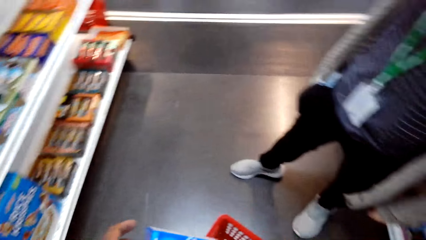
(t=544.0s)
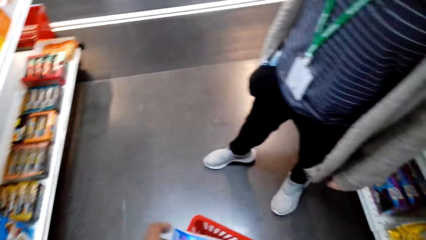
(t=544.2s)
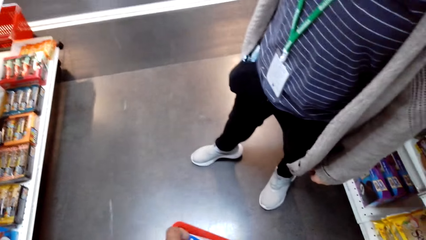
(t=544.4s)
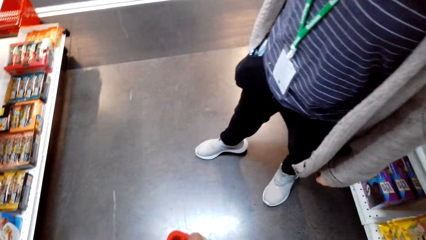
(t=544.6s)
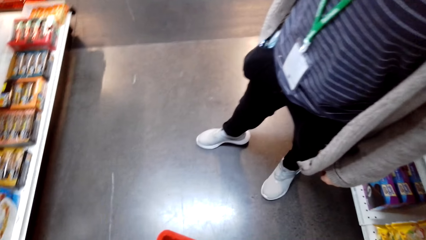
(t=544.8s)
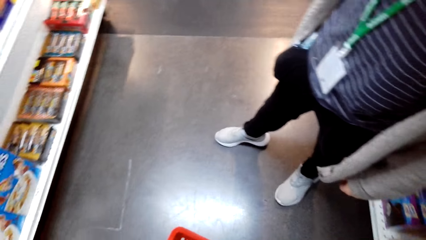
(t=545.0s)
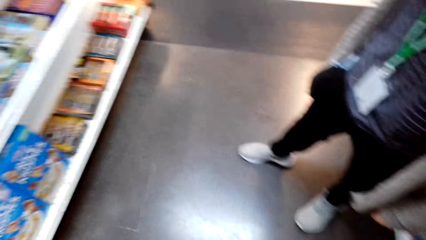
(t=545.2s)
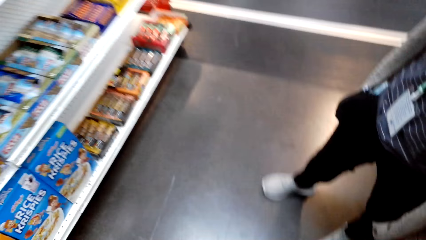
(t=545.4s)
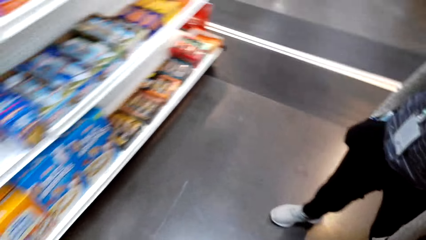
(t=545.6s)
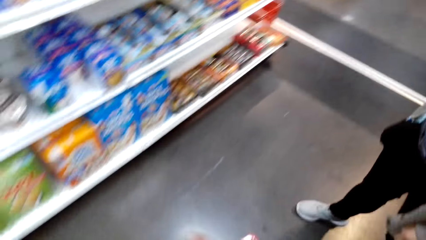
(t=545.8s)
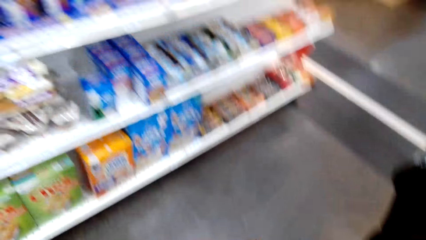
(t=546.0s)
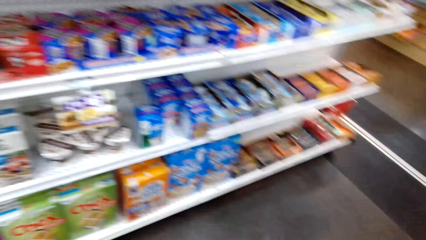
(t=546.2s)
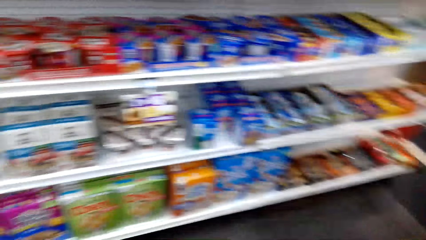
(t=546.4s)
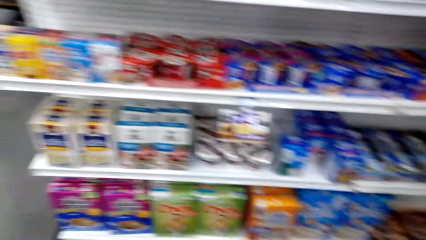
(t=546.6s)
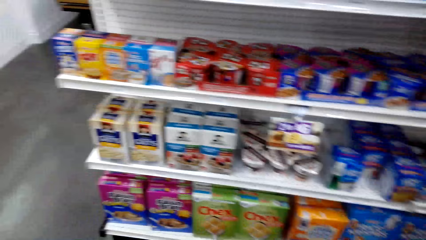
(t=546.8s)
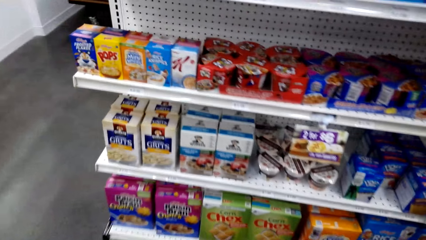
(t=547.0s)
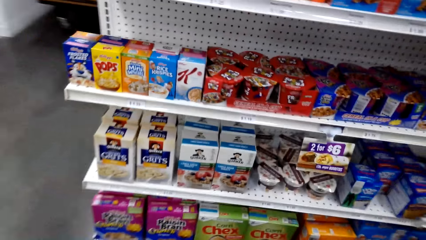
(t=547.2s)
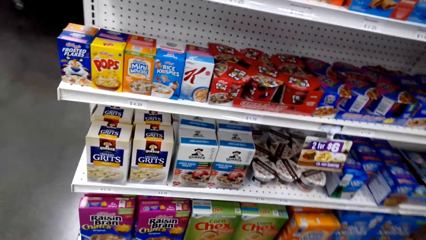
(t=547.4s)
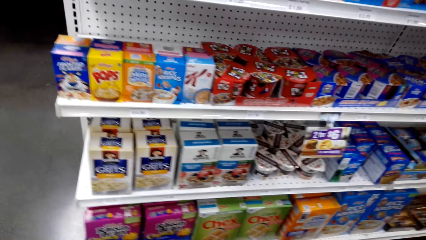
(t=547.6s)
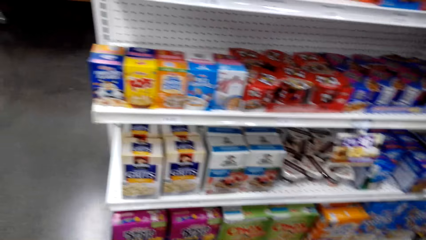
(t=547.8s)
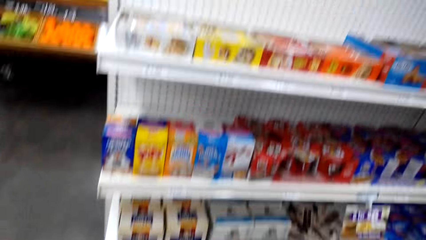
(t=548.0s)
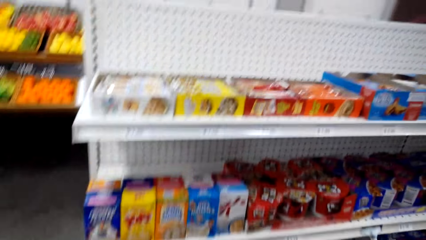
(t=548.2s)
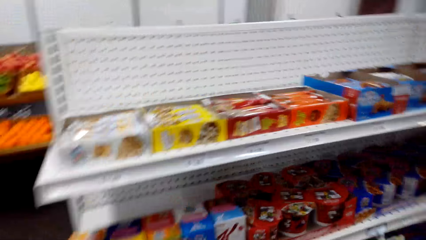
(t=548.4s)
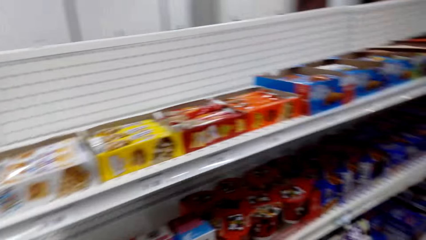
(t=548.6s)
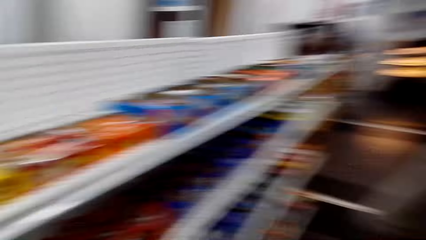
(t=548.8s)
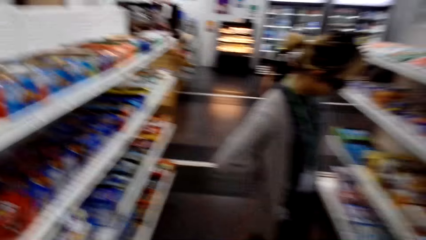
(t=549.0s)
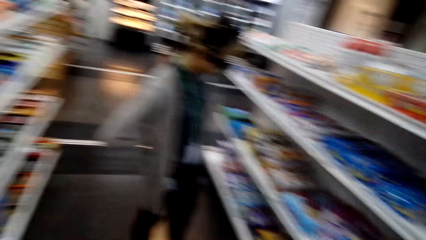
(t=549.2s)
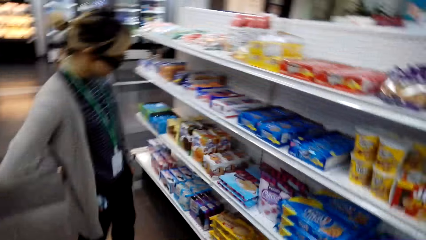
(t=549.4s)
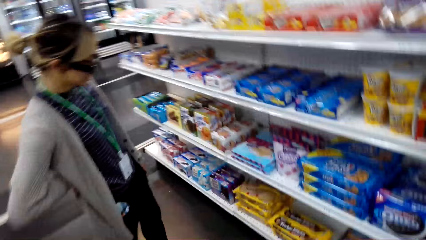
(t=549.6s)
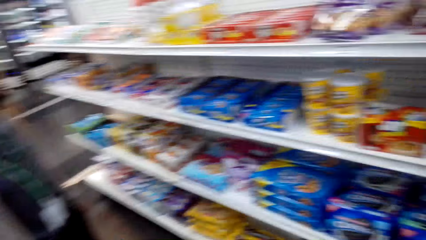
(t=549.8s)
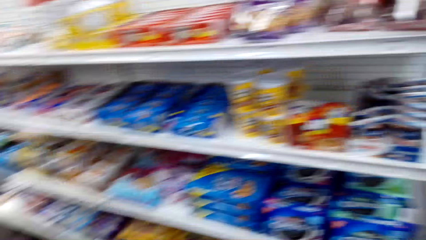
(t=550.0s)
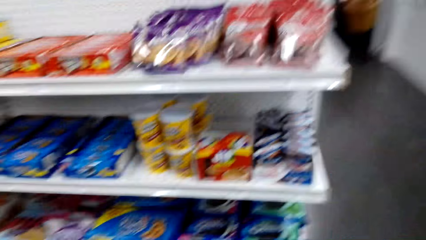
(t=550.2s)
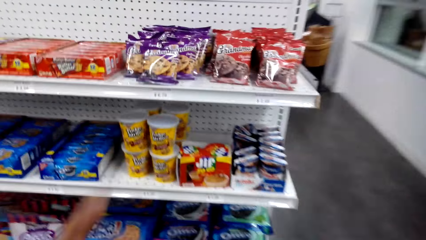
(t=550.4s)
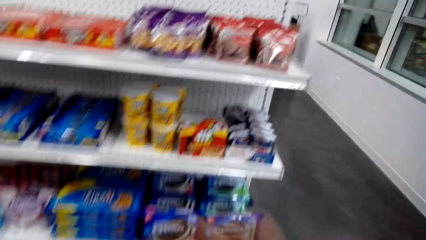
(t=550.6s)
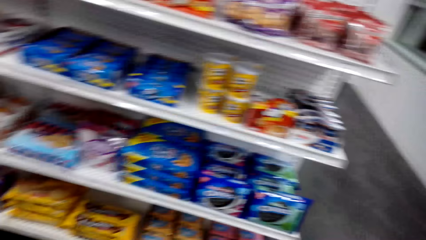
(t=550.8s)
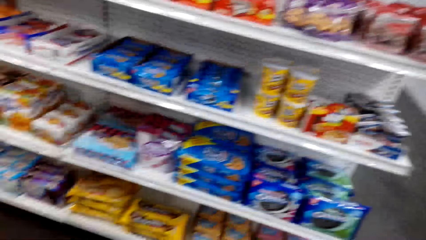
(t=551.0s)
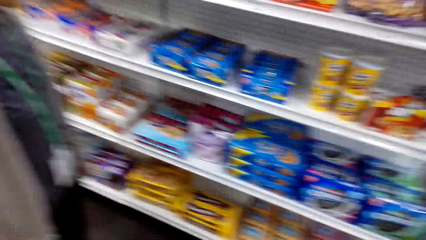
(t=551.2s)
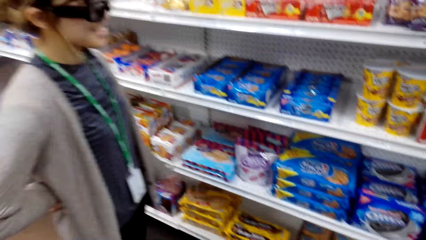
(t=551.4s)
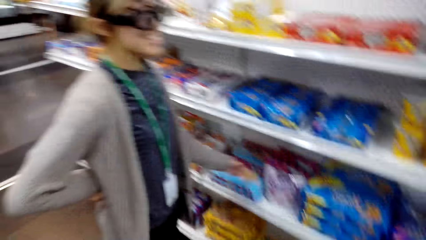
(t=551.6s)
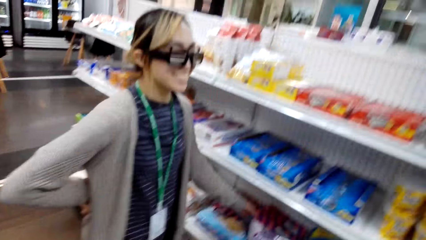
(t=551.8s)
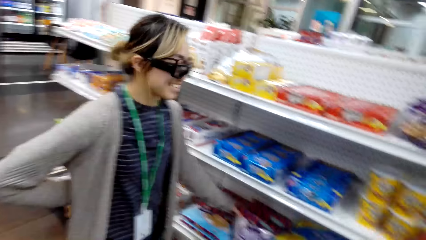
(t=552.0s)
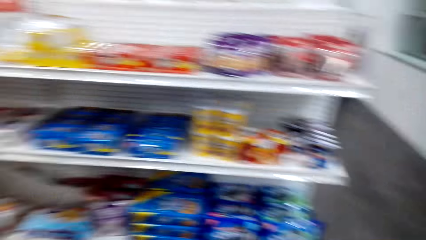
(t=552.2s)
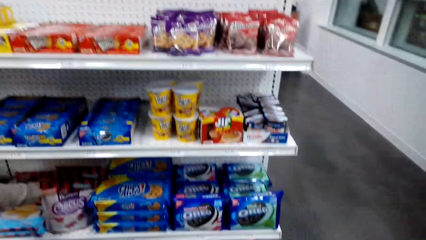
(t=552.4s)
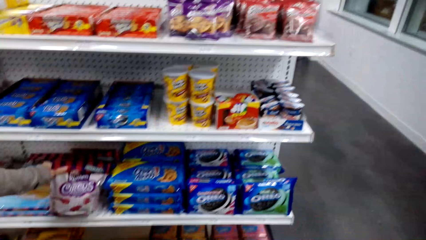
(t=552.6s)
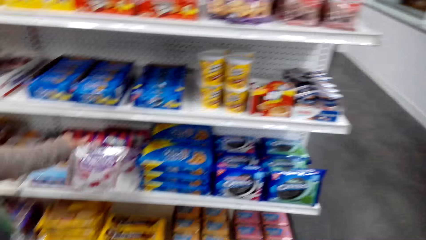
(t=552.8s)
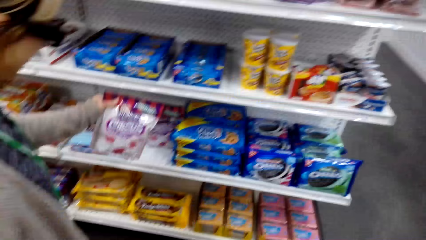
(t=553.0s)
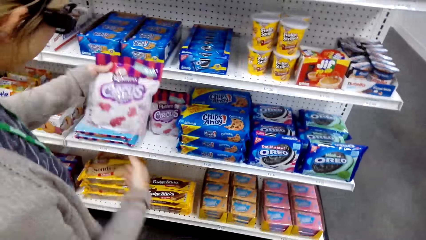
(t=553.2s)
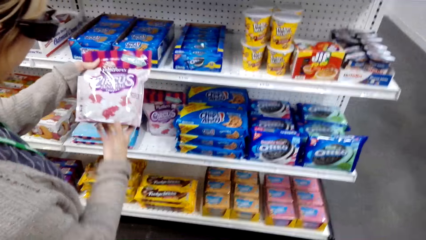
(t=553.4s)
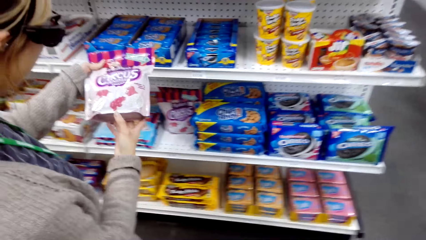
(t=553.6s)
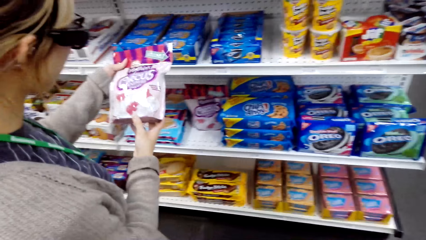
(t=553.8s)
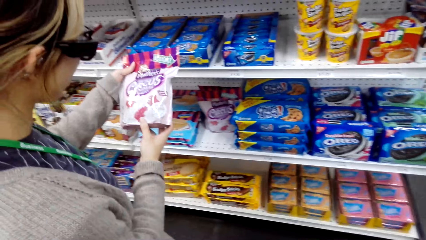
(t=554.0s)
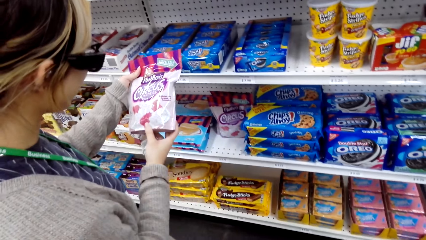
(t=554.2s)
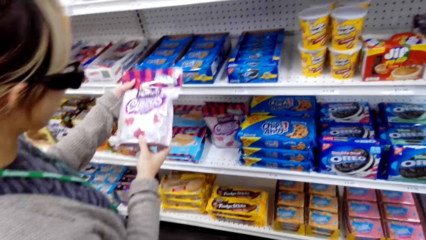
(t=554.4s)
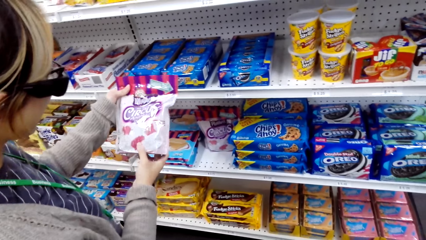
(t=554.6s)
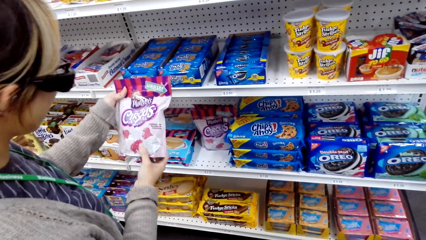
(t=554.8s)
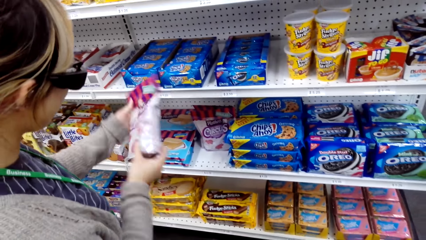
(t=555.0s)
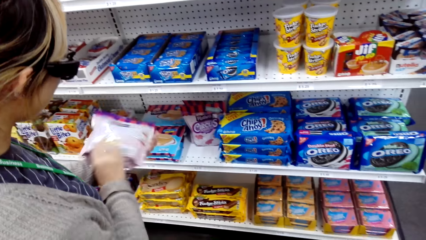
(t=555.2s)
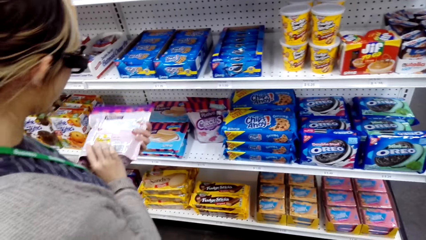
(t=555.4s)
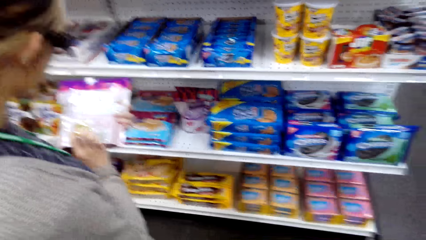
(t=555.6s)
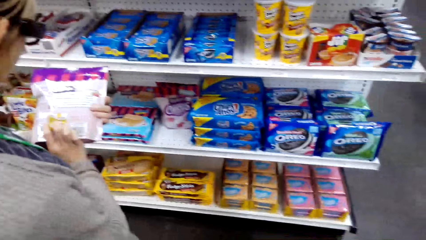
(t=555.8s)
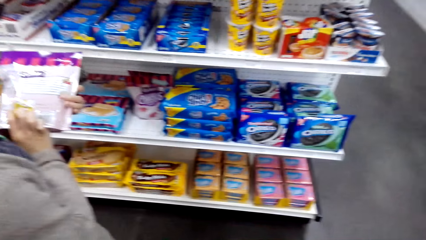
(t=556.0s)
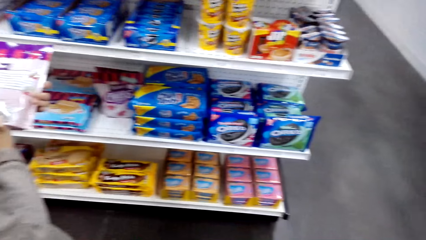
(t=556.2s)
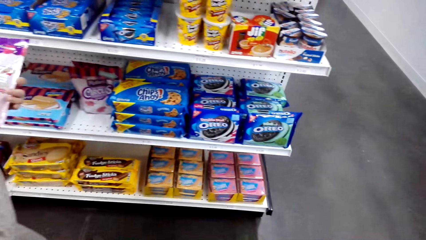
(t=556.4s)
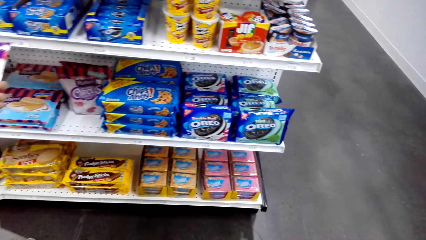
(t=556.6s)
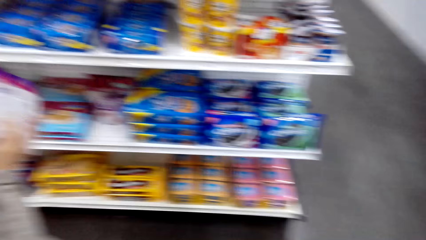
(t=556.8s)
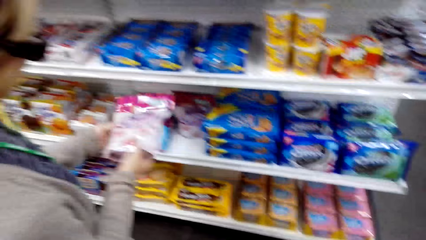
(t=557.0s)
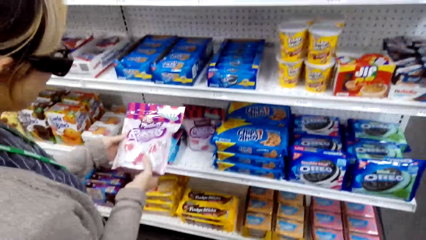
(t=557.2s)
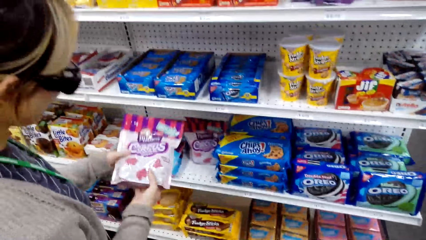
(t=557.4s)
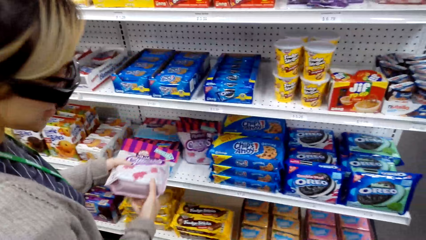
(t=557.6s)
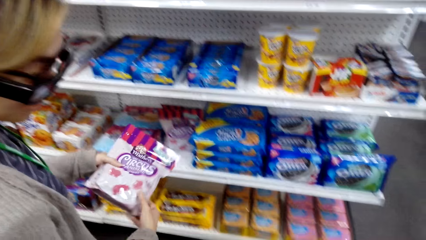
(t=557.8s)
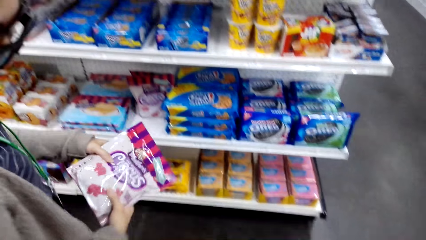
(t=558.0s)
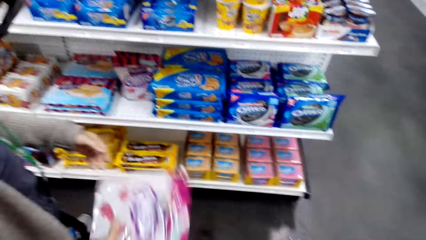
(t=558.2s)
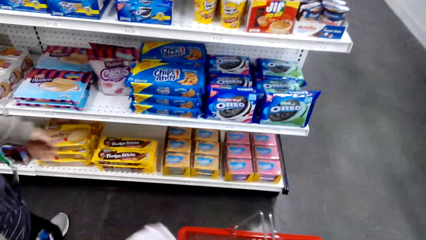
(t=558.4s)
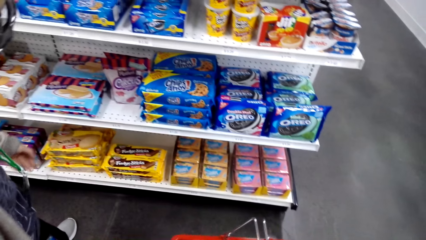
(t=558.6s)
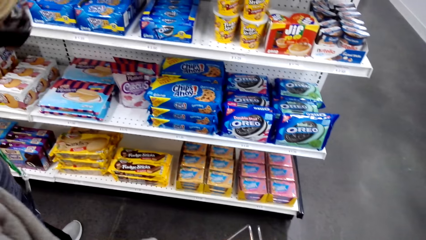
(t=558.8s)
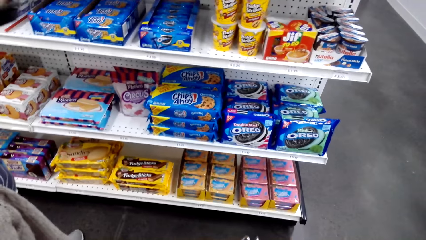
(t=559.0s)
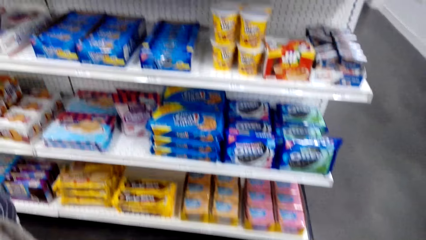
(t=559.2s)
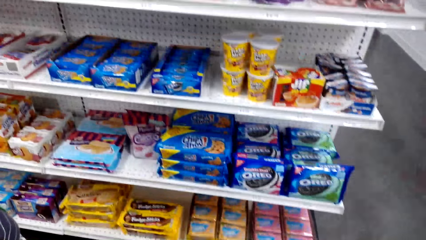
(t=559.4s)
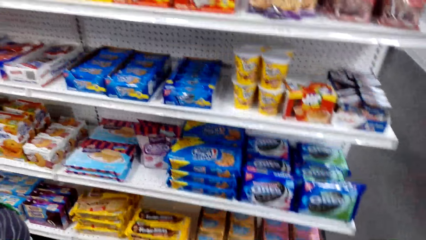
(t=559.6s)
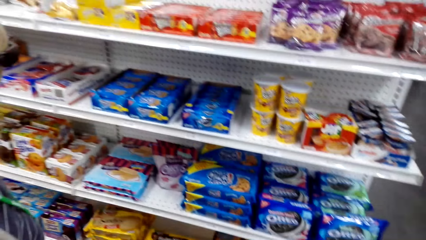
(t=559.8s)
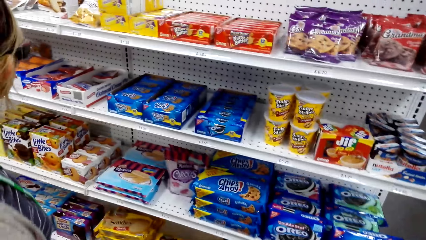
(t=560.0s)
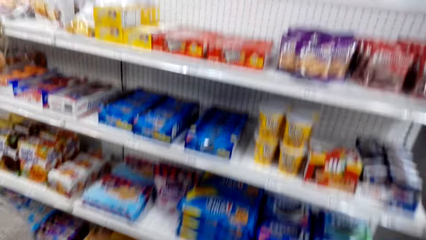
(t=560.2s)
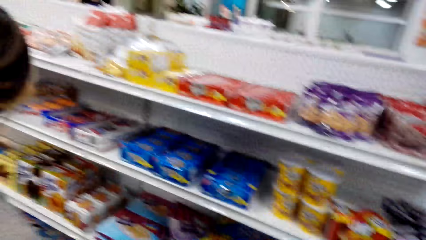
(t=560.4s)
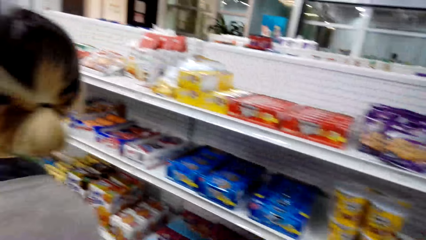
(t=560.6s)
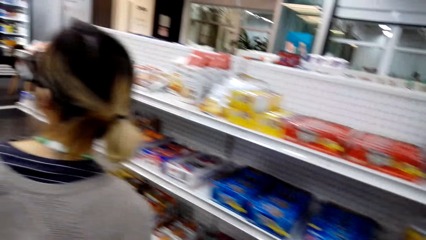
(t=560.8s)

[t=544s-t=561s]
A woman stands beside the shelves. The camera wearer looks around the shelves, looks around the store, and looks around the shelves. The woman picks up Circus, holds the Circus with both hands, examines the Circus package, flips the Circus package, and examines the Circus wrapper. The woman puts the Circus in the shopping basket. The camera wearer looks around the shelves.
